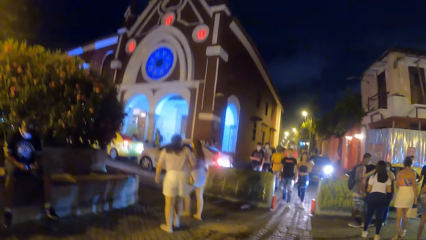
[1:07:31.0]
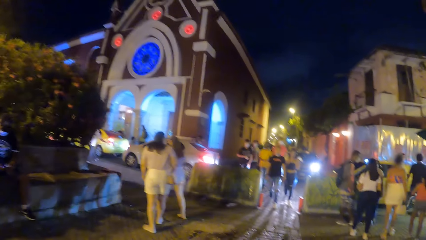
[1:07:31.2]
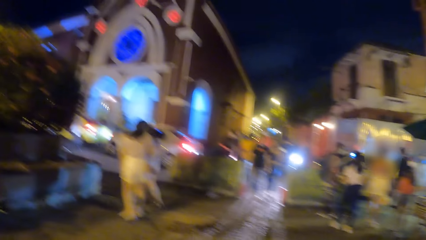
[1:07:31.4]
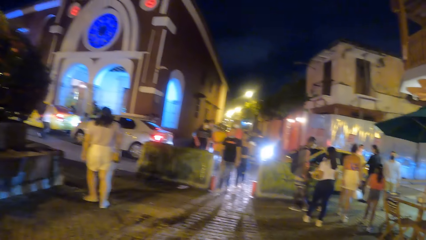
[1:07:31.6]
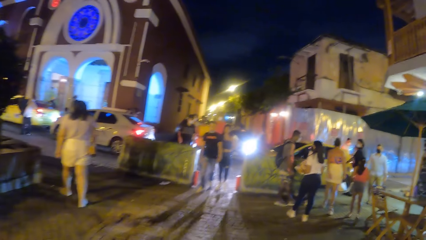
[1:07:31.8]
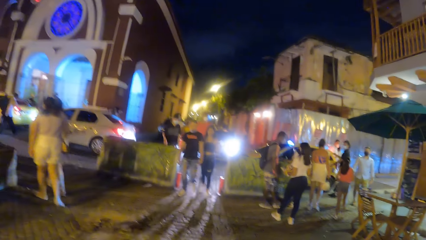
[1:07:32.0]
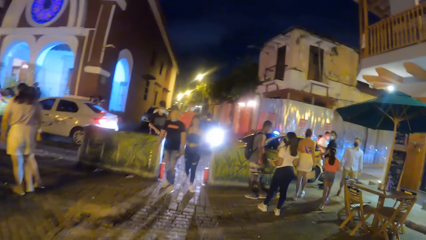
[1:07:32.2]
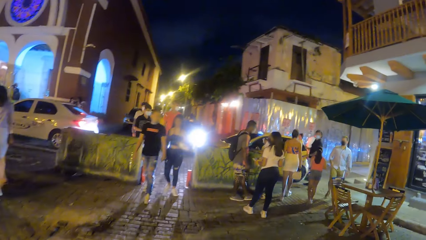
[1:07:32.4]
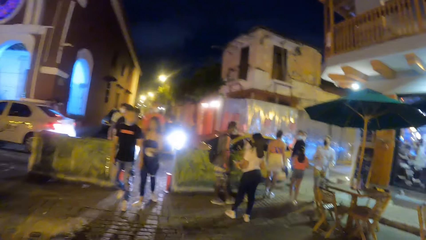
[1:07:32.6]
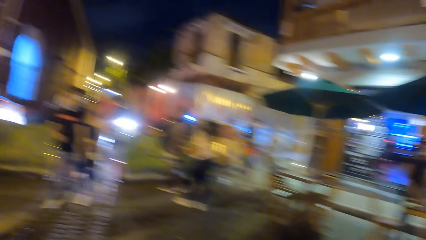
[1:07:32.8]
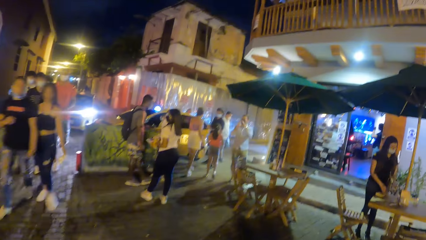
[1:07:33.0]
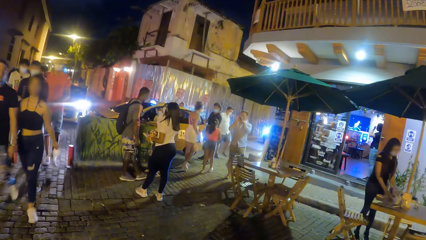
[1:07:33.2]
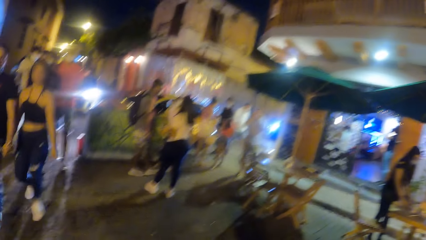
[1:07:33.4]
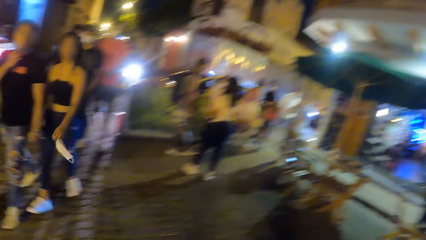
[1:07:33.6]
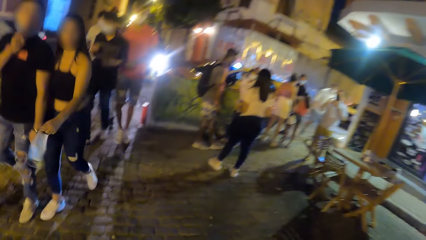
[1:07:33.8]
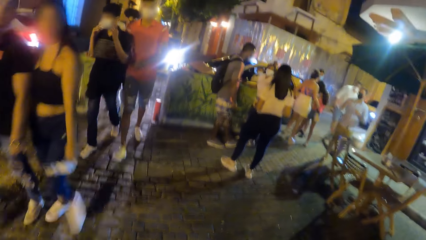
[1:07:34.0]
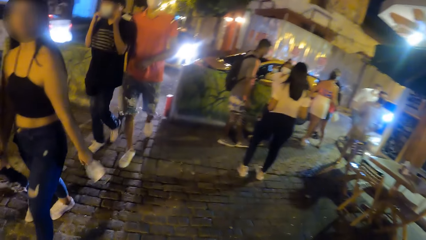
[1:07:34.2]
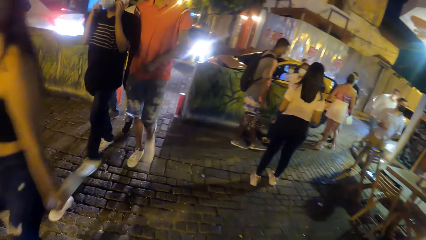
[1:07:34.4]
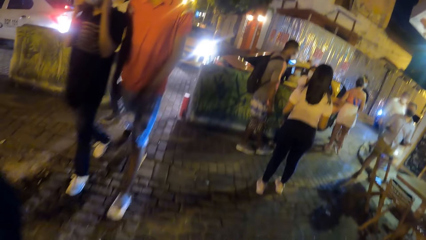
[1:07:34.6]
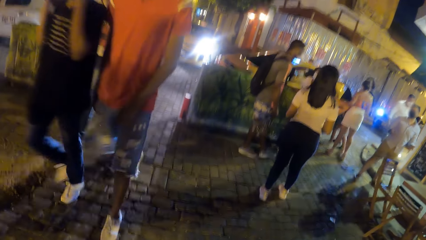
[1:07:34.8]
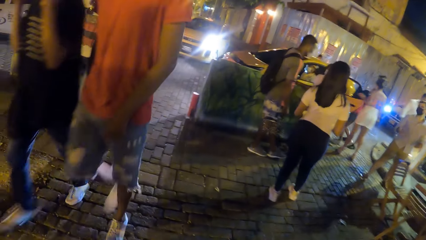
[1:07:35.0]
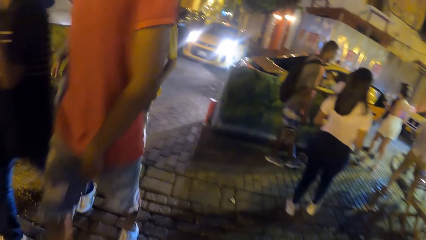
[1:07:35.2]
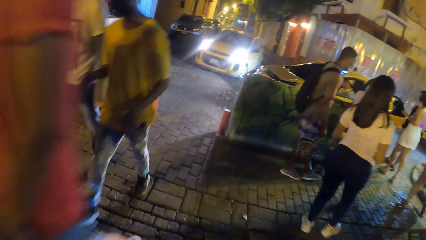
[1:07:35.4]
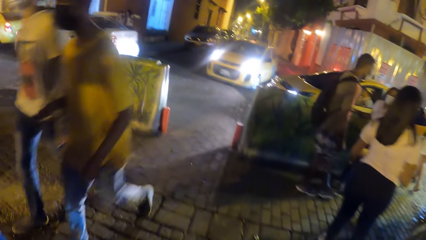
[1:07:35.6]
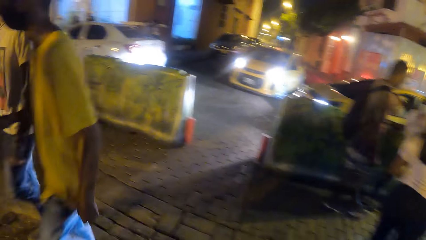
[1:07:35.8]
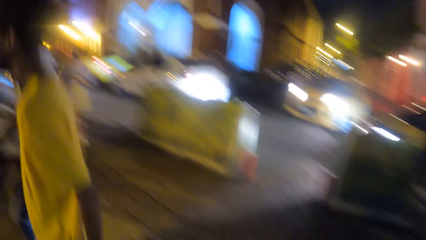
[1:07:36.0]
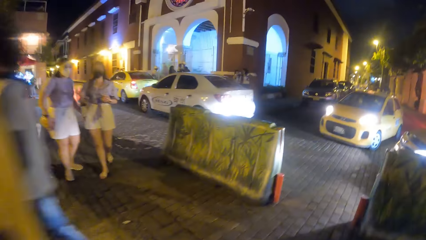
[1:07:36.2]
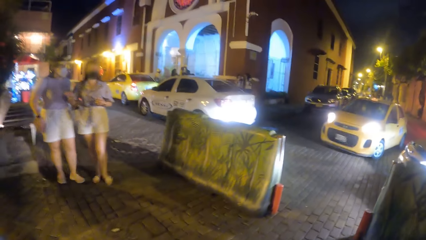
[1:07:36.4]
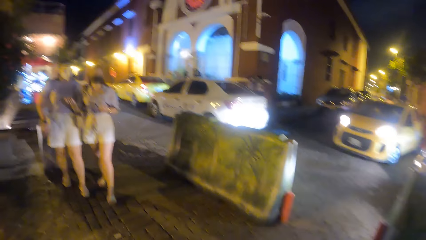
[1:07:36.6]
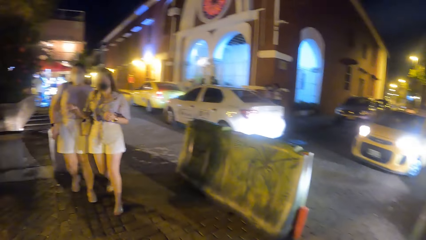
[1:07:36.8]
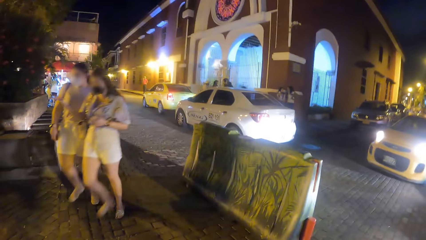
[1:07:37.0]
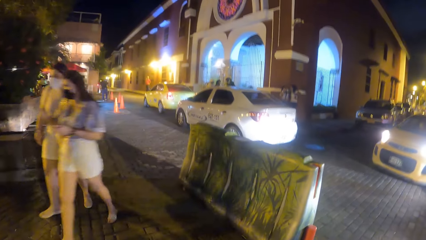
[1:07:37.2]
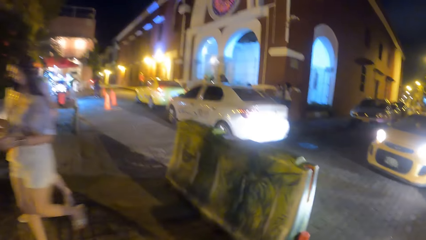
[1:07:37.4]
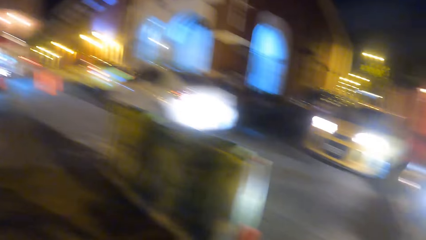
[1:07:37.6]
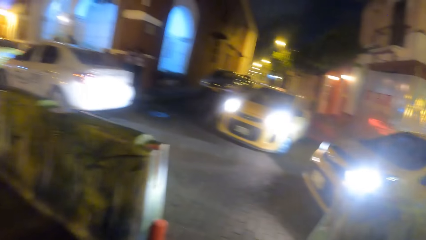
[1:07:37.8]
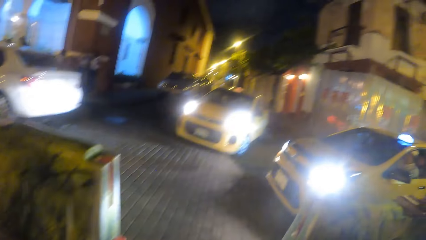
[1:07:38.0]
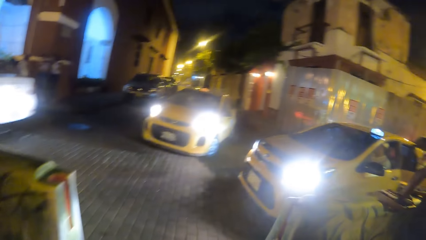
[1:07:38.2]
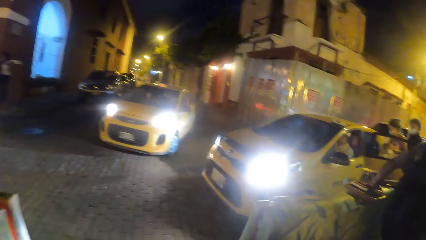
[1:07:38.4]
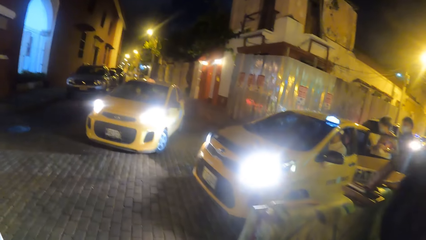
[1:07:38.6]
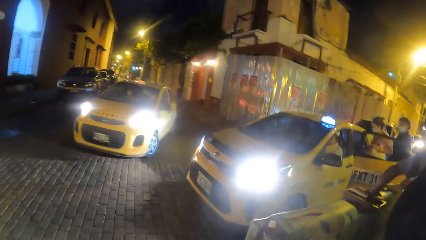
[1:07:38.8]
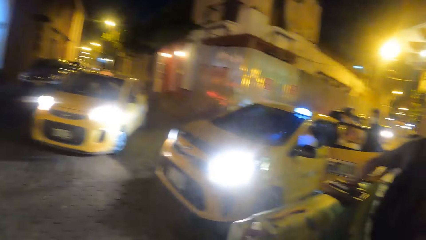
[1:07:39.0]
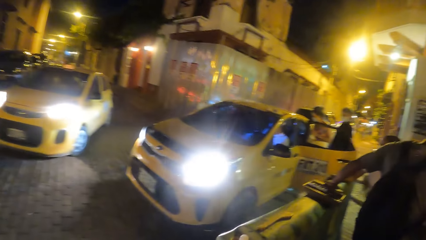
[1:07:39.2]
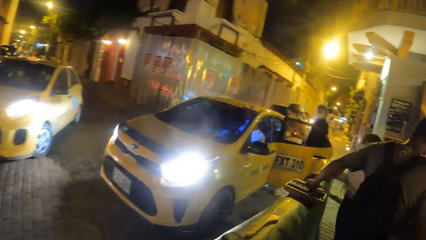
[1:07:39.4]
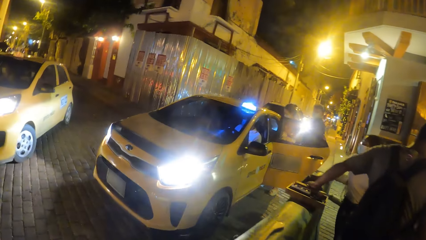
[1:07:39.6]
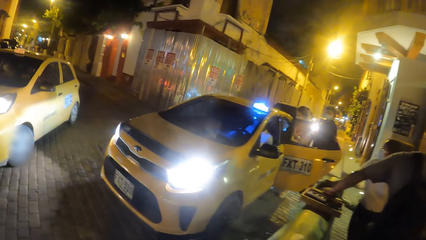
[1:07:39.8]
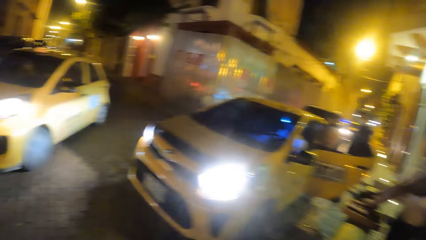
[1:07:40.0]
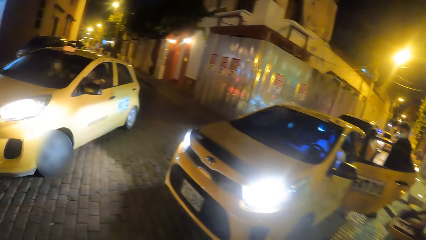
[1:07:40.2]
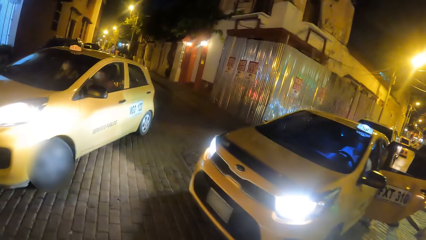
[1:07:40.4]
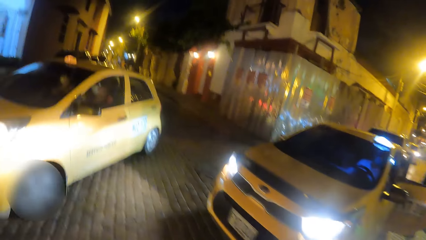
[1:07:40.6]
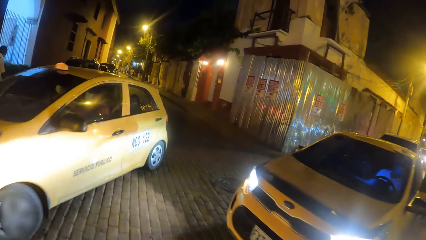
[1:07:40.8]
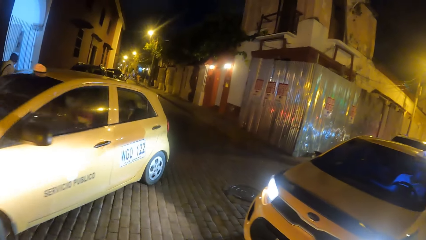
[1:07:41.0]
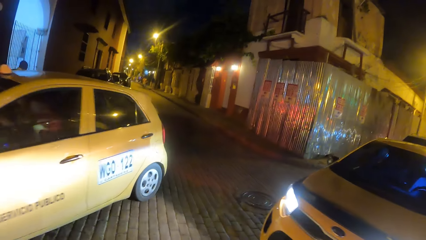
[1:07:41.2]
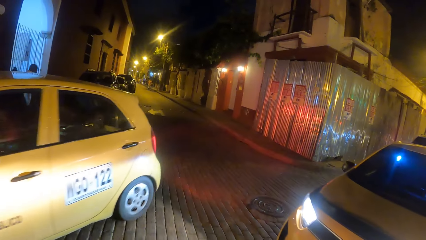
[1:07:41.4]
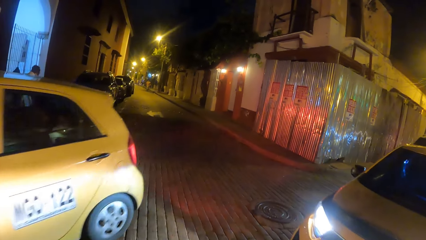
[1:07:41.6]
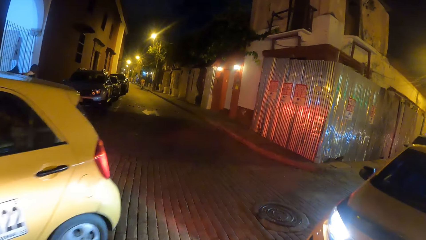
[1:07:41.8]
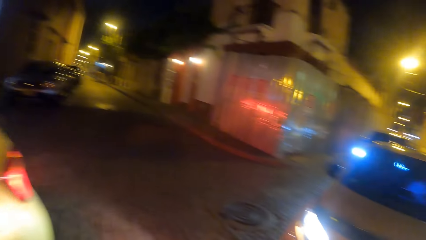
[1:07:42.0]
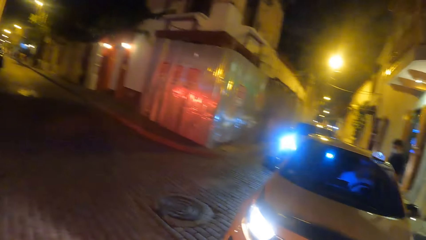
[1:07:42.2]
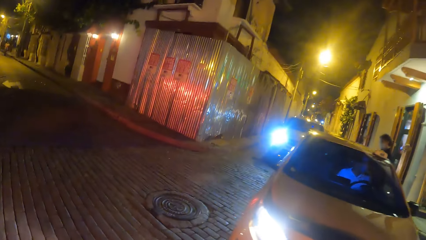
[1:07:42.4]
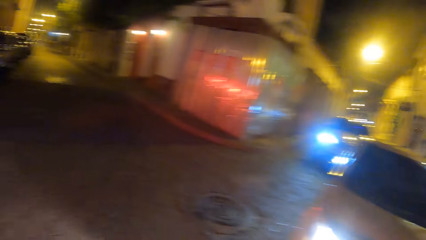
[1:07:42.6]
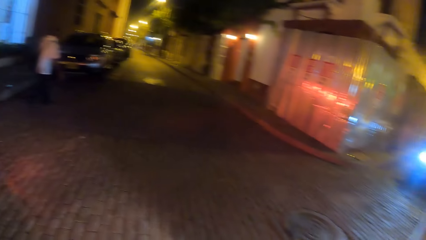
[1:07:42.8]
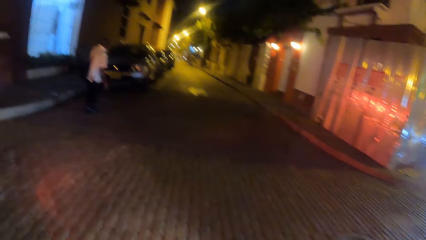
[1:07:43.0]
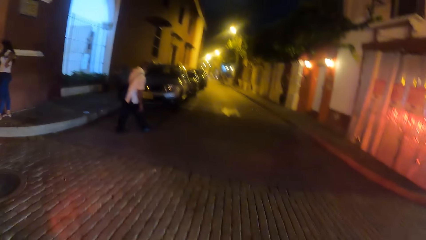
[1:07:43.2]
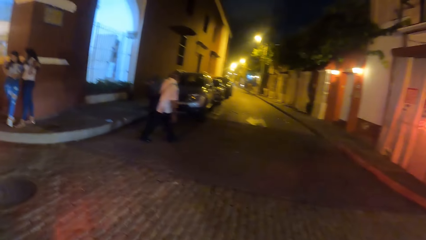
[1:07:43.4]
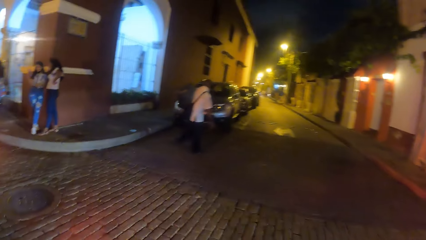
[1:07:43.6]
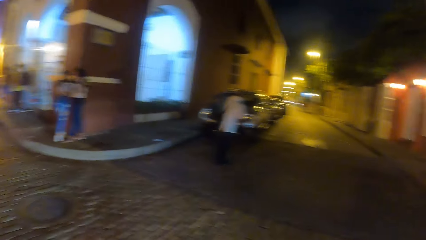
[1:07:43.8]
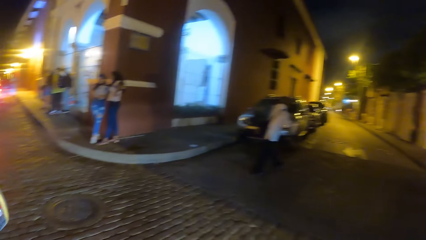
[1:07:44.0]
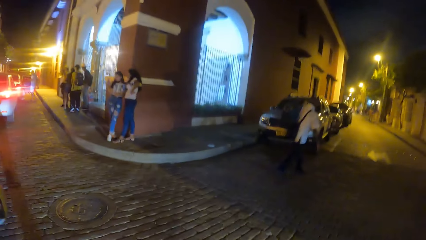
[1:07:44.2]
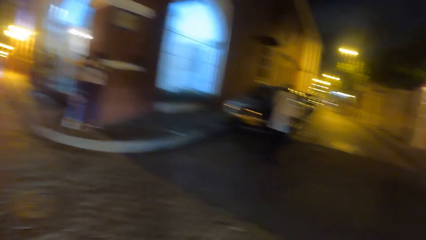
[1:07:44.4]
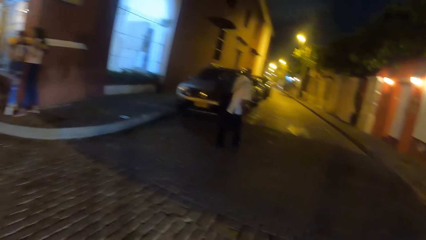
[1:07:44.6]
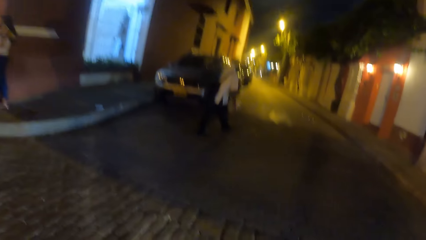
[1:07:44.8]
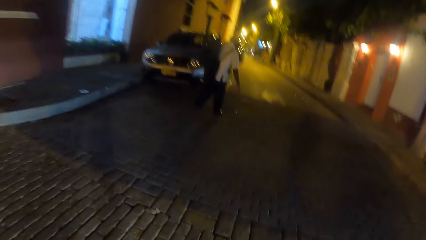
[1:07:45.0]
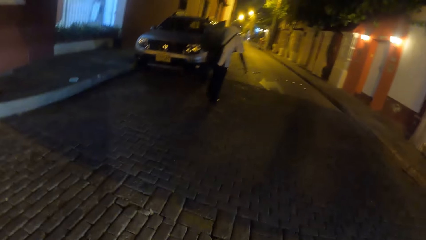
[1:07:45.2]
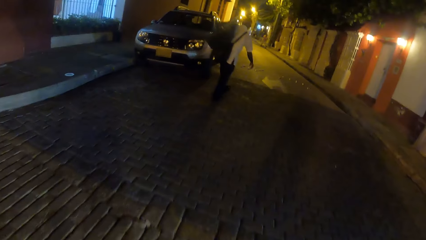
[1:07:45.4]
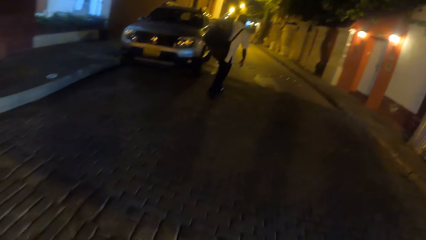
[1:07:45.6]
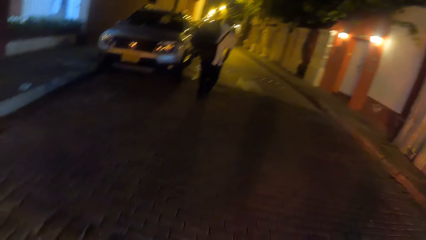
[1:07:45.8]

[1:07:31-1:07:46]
The camera wearer walks on the pavement. They look around. A group of people walk past the camera wearer. The camera wearer walks on the pavement. They look around. They walk on the road. A yellow car drives past the camera wearer. The camera wearer looks around. They walk on the road. They look around. A man walks along the road.
